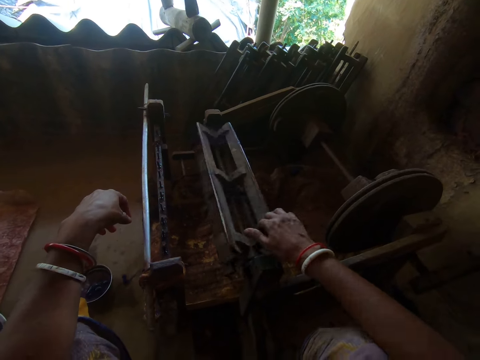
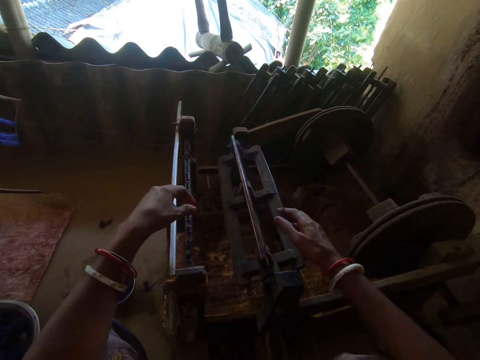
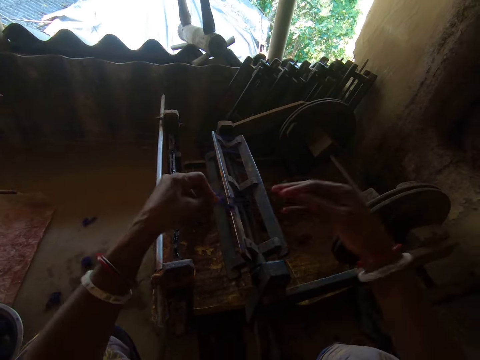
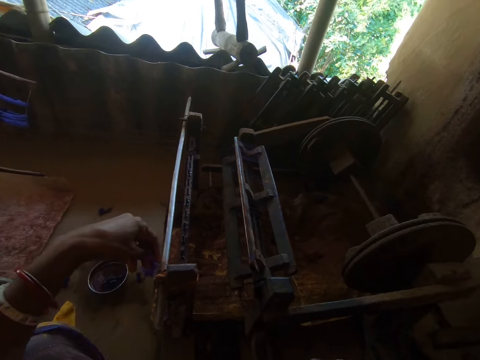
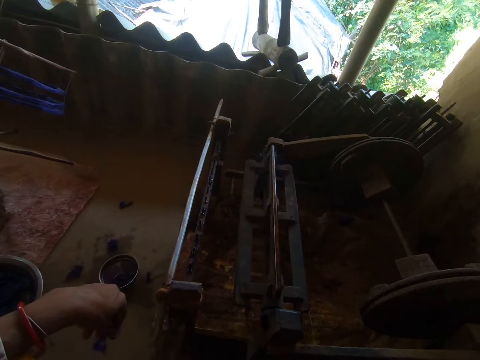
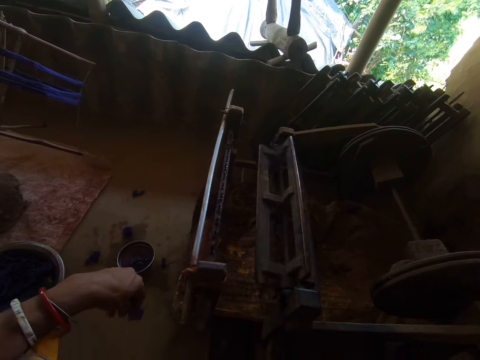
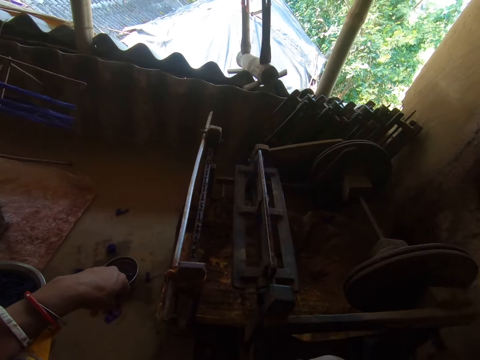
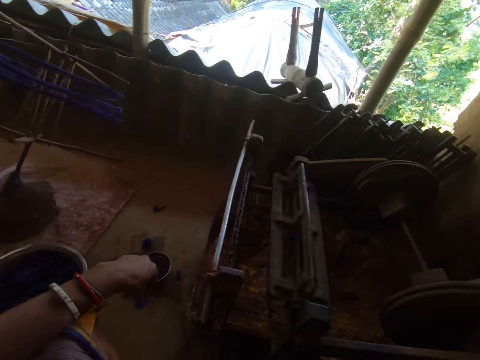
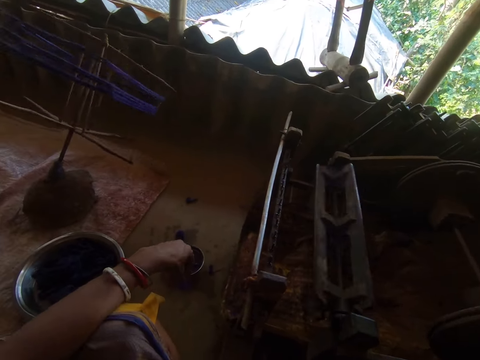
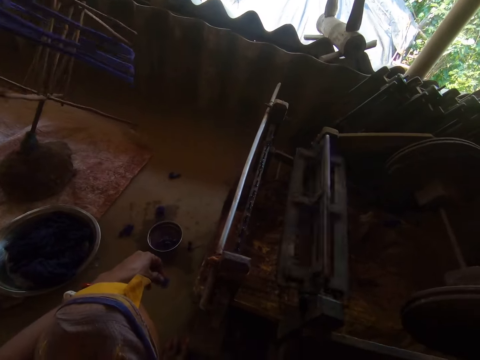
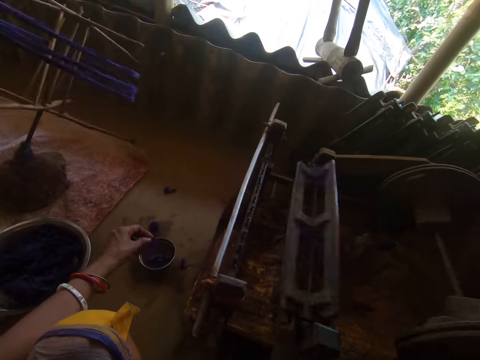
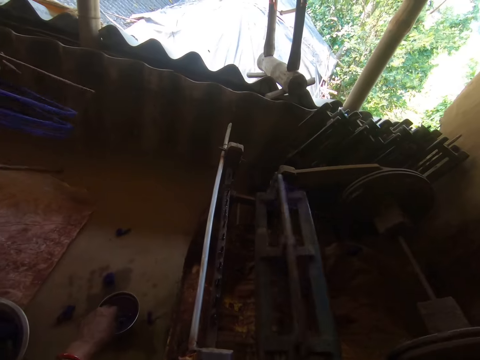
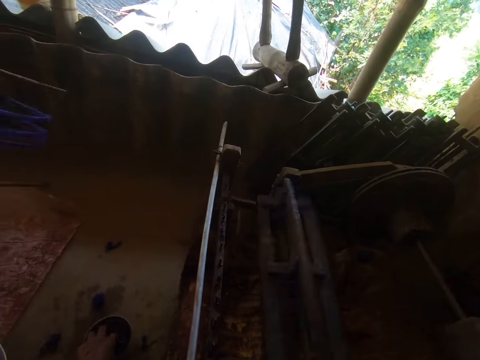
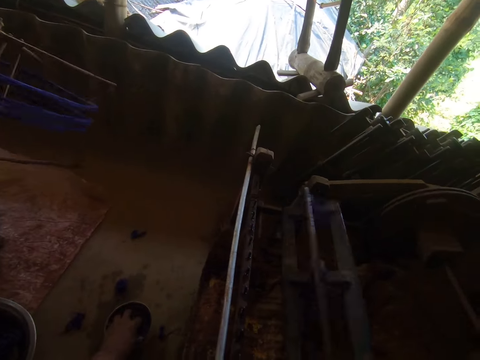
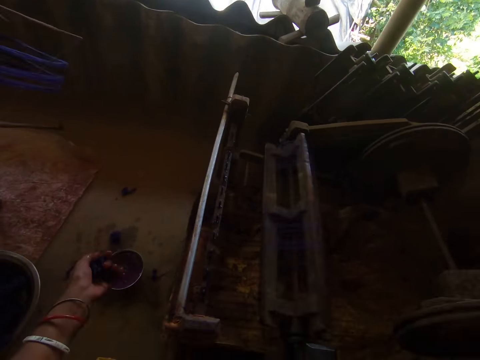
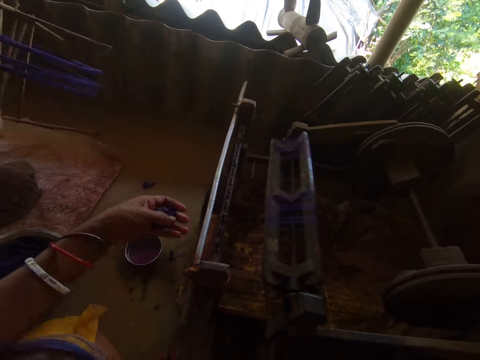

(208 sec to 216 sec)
The camera wearer does something with her hands. She rotates the machine with her hand. She picks something from the bowl.

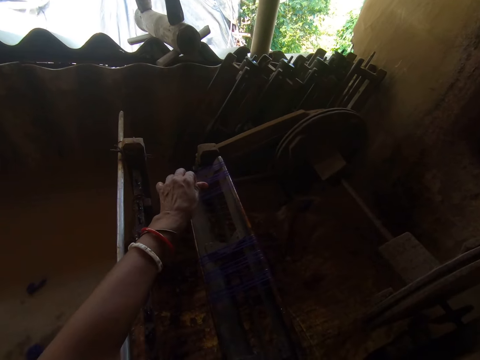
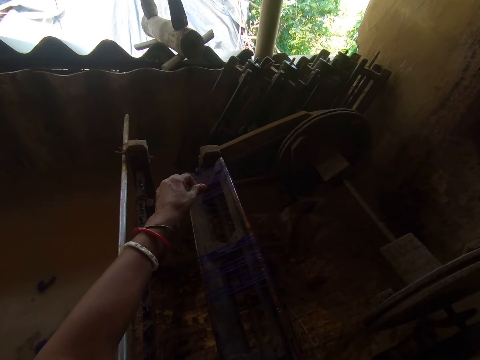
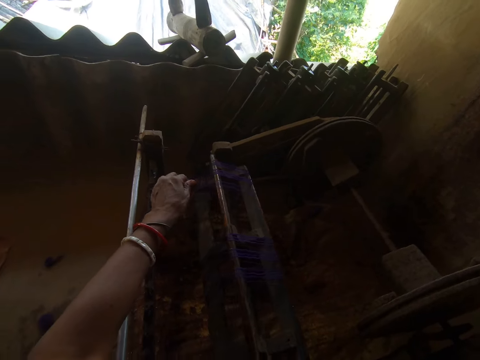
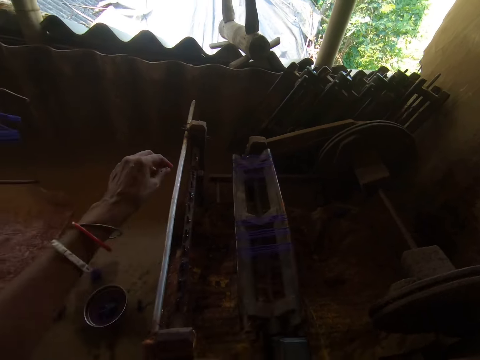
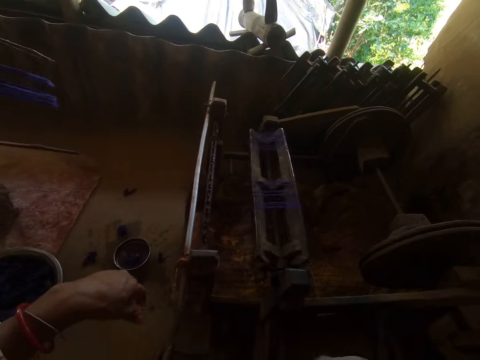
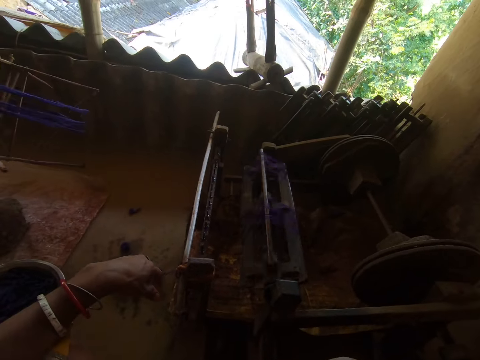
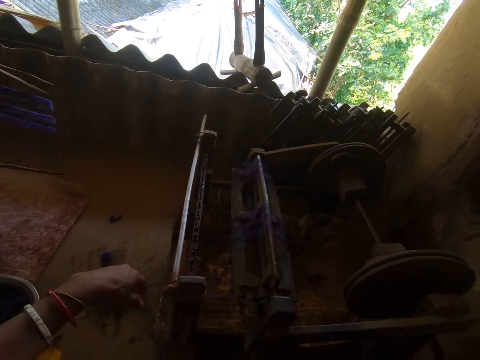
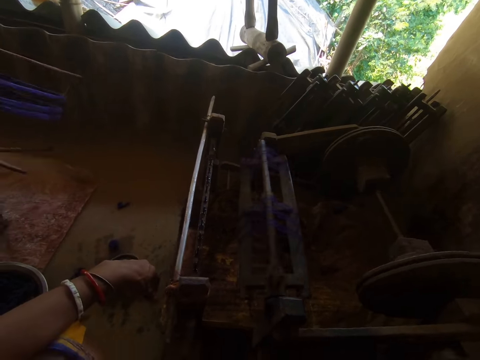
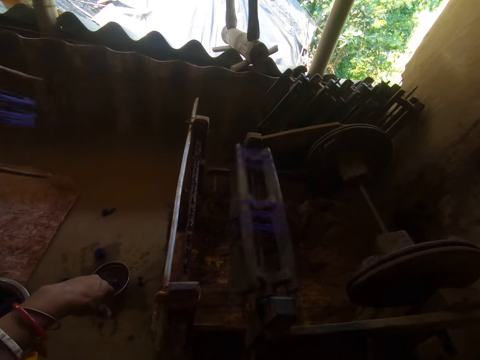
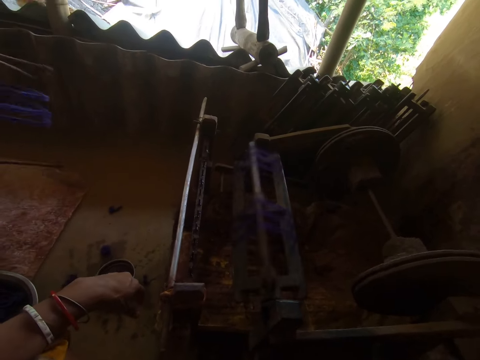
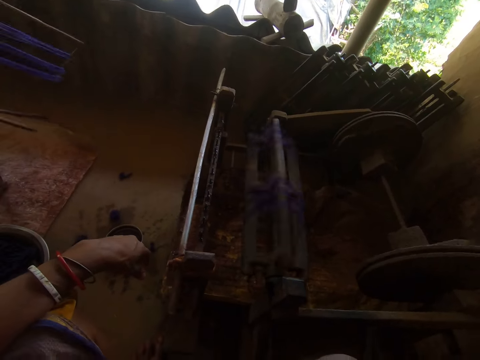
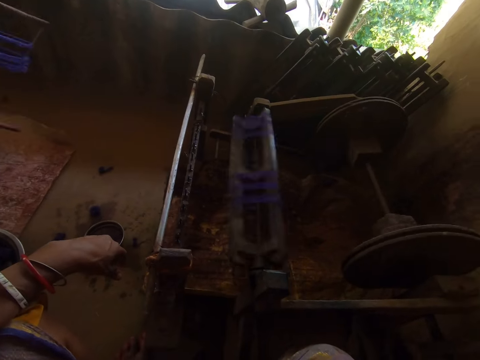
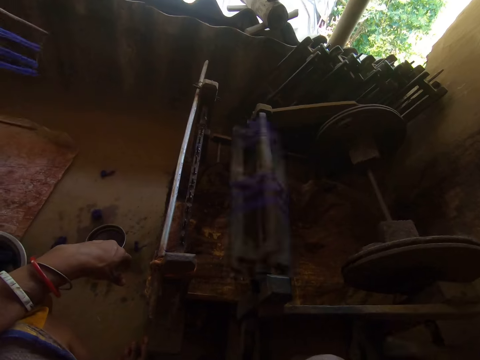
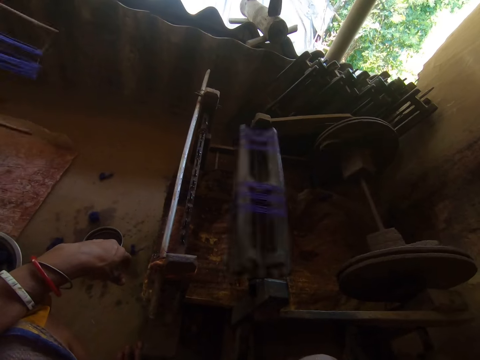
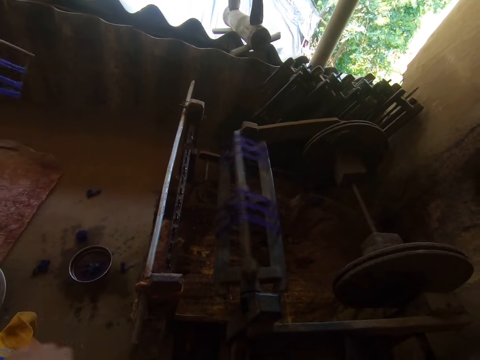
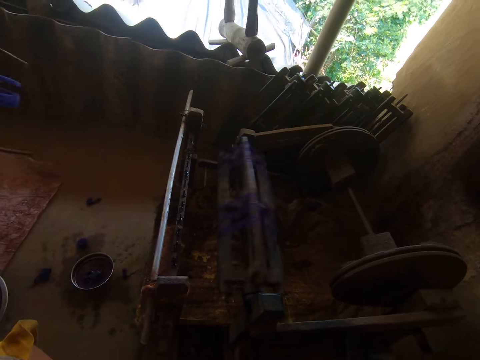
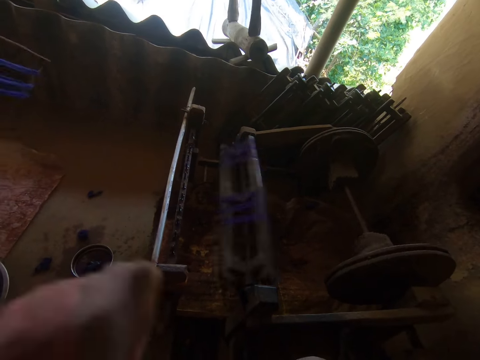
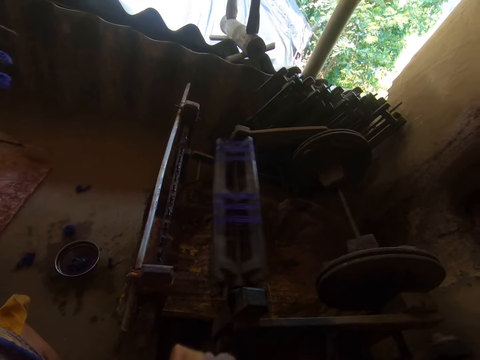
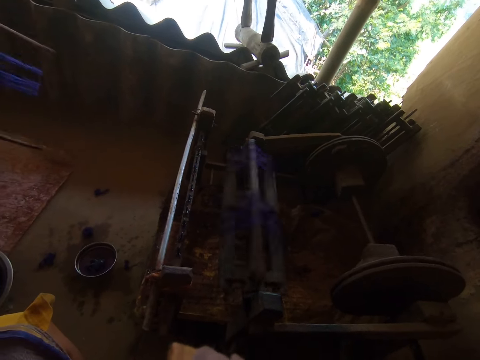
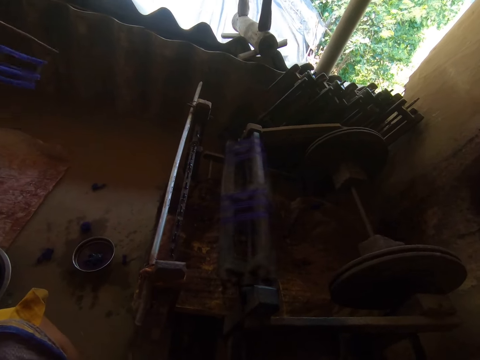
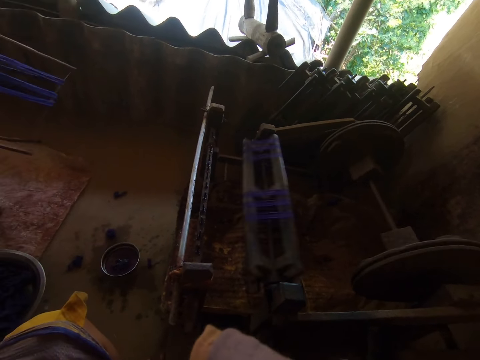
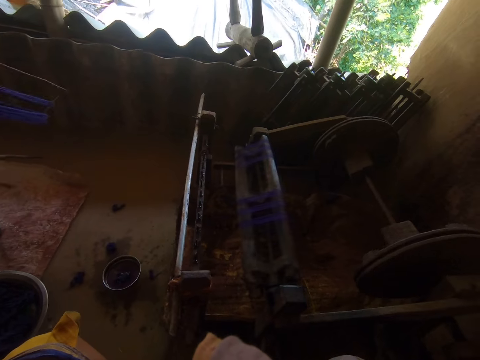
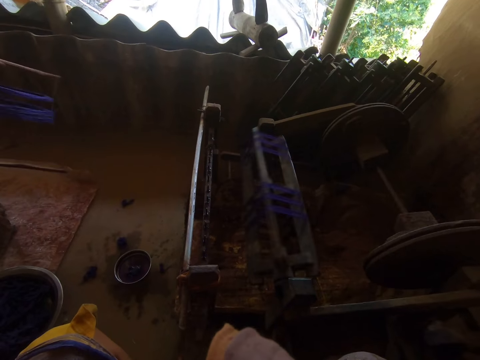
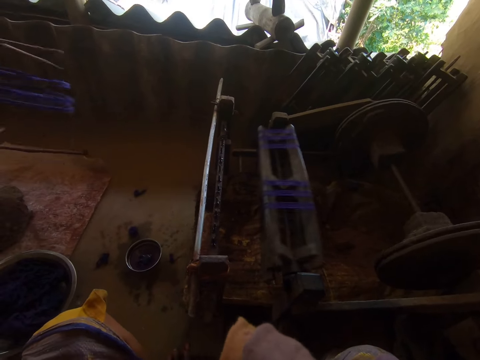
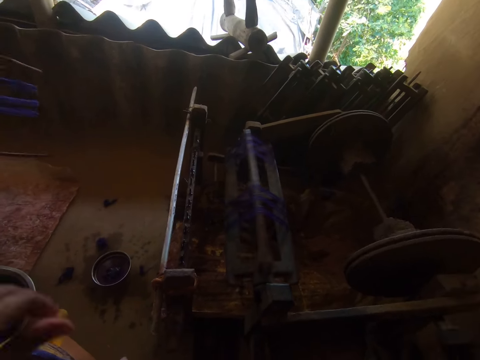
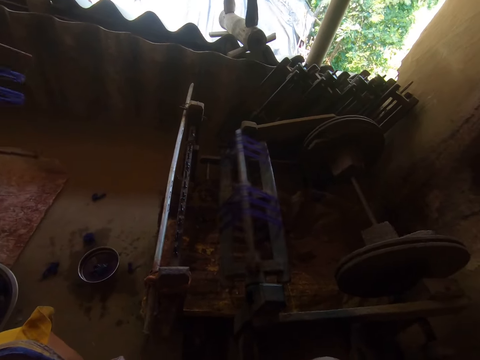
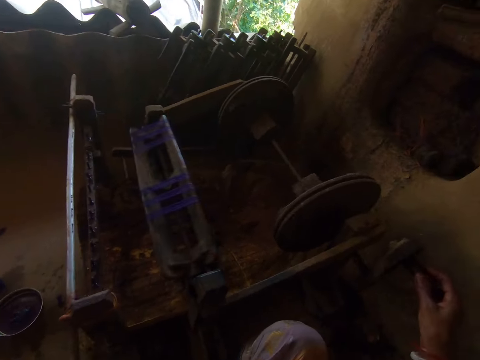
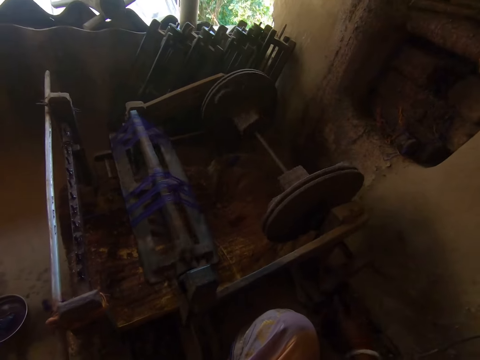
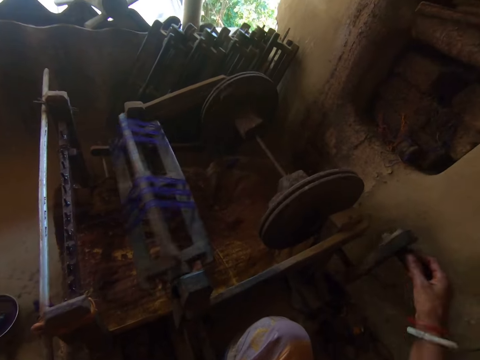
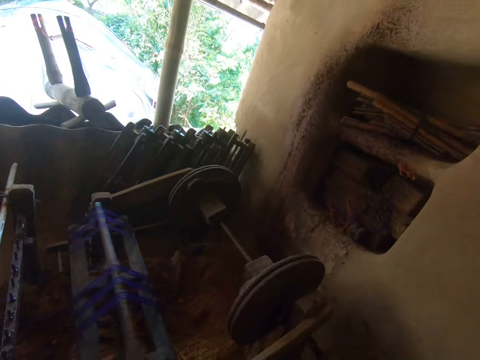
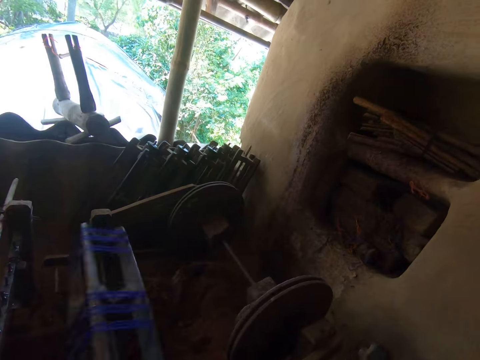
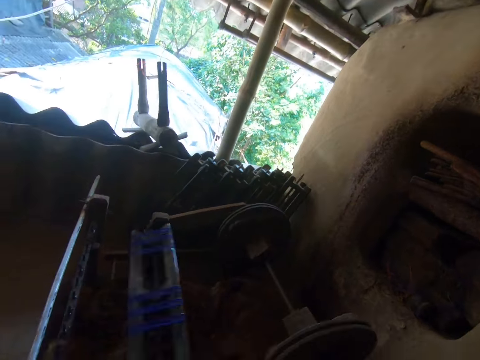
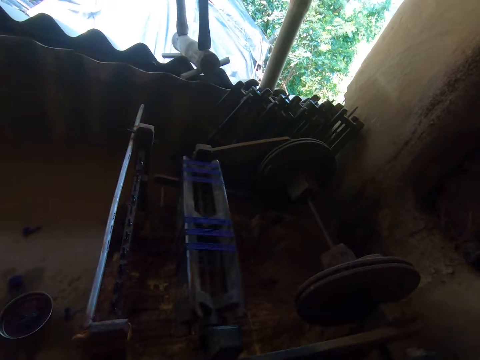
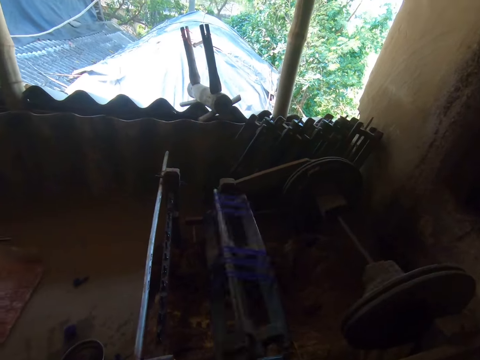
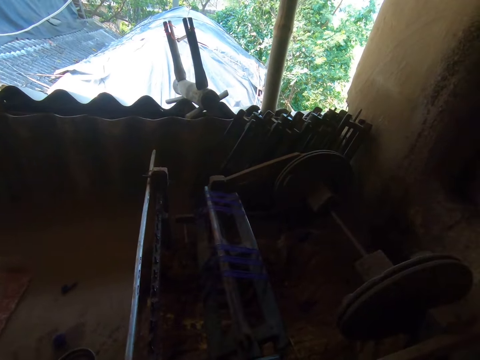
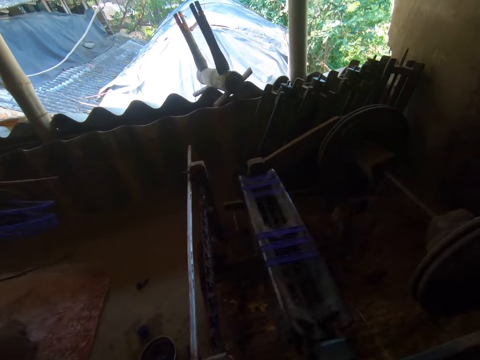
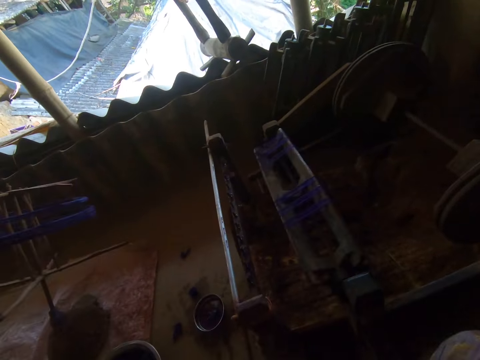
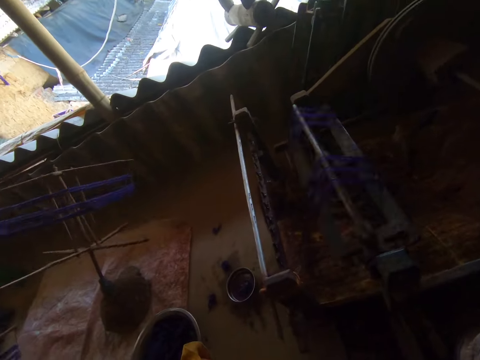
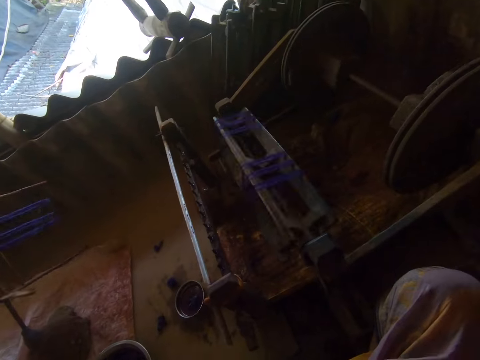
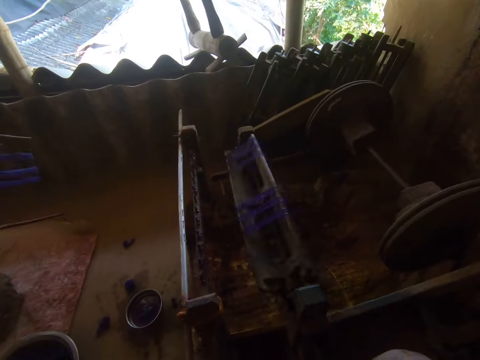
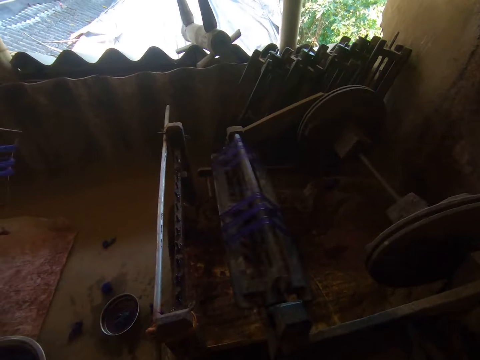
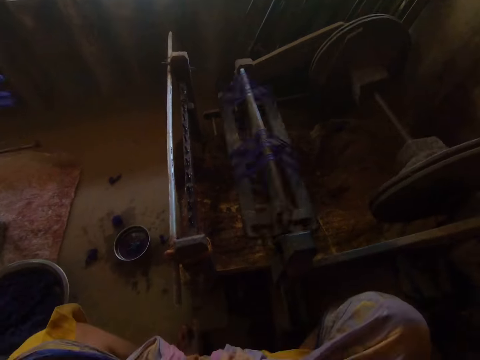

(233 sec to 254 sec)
The camera wearer rotates the machine with her hand. She does a hand movement. She rotates the machine with her hand.
